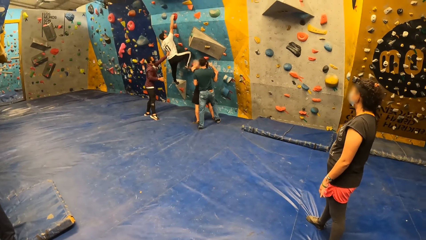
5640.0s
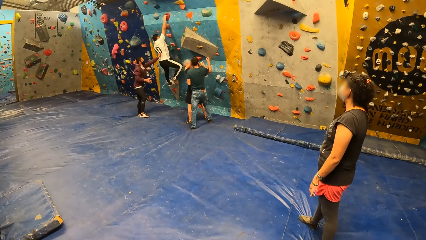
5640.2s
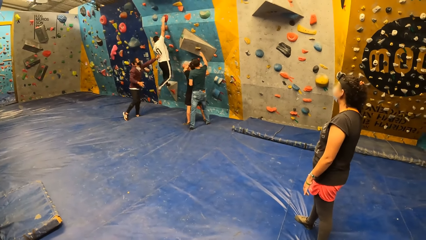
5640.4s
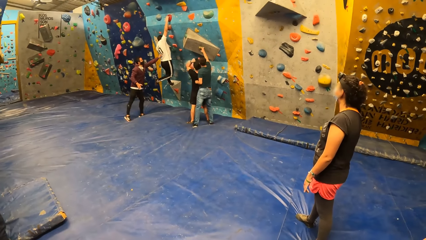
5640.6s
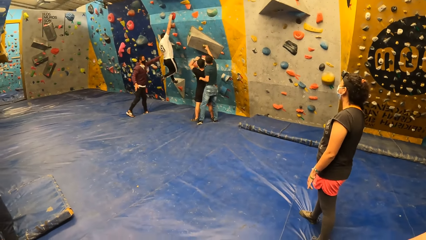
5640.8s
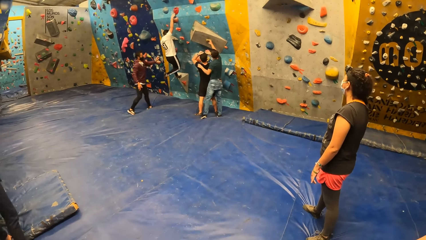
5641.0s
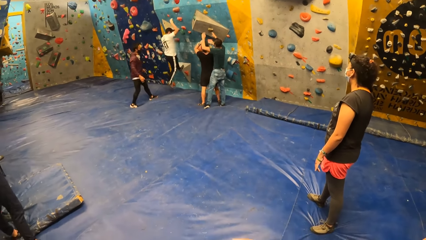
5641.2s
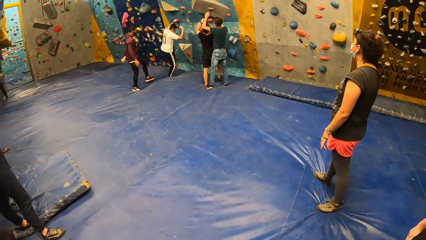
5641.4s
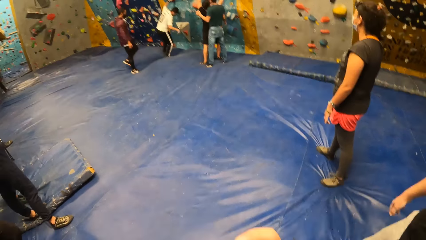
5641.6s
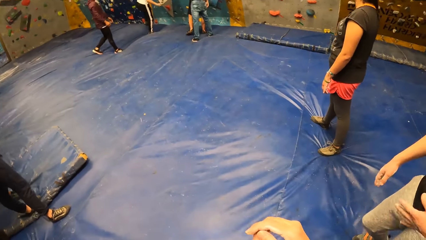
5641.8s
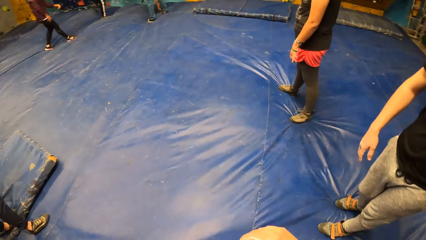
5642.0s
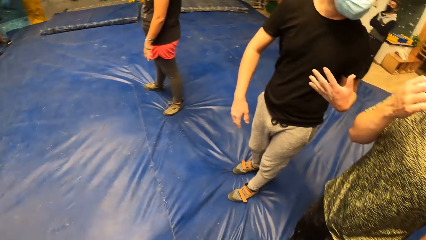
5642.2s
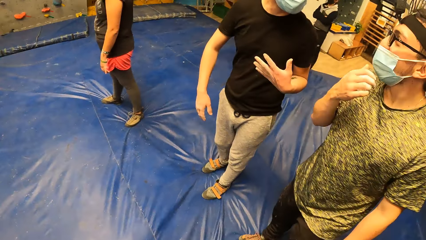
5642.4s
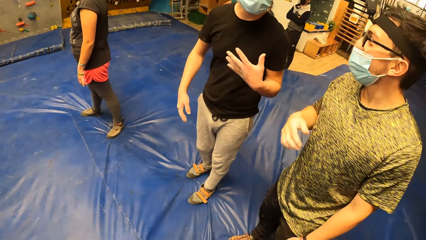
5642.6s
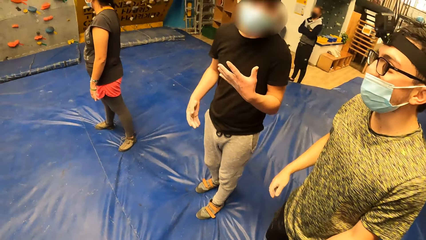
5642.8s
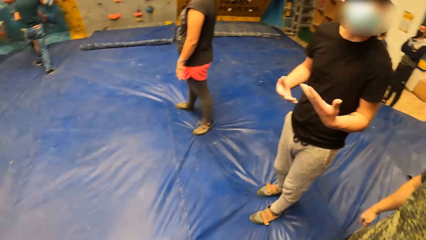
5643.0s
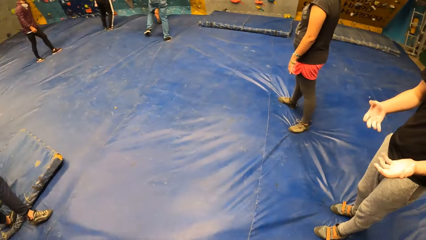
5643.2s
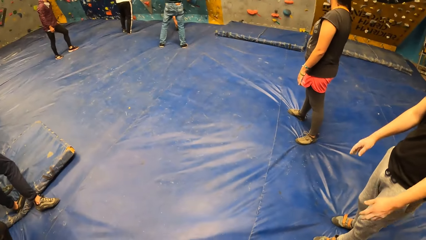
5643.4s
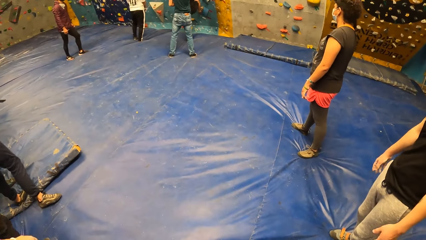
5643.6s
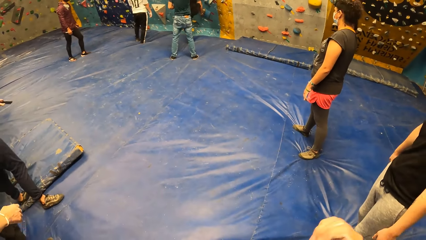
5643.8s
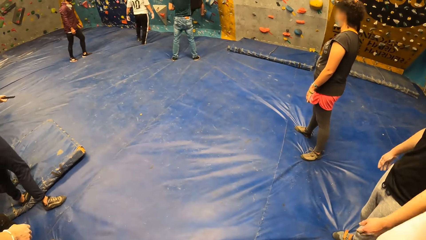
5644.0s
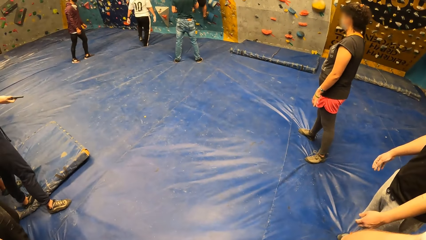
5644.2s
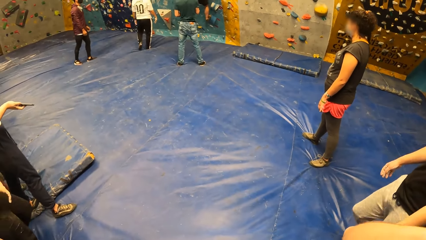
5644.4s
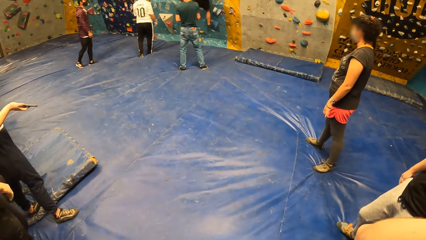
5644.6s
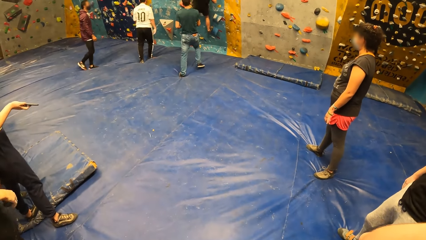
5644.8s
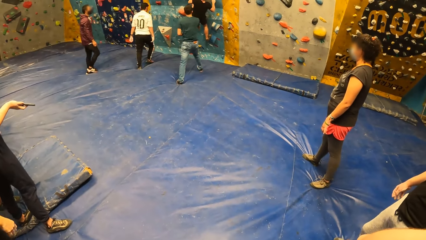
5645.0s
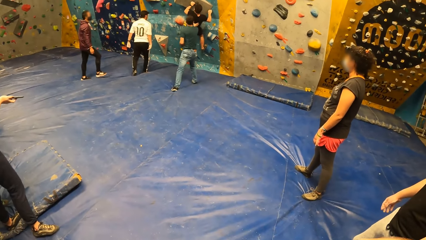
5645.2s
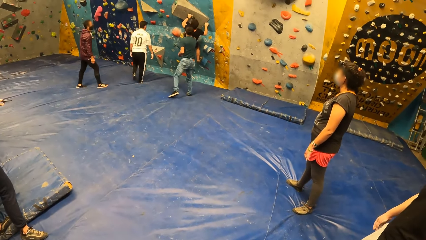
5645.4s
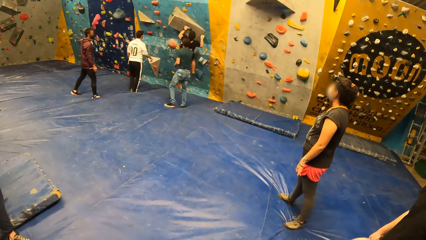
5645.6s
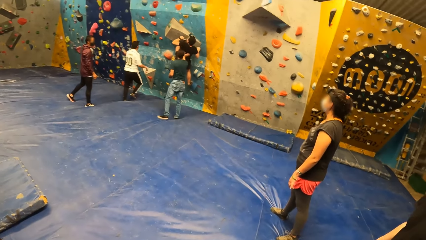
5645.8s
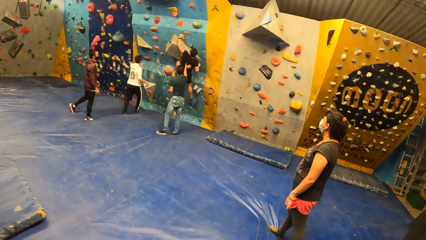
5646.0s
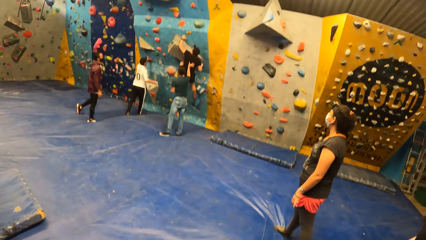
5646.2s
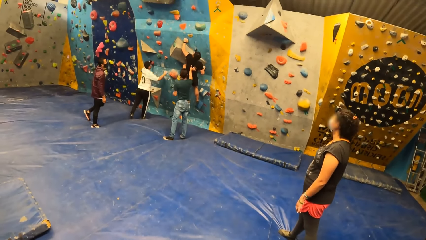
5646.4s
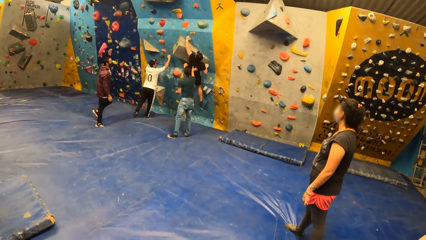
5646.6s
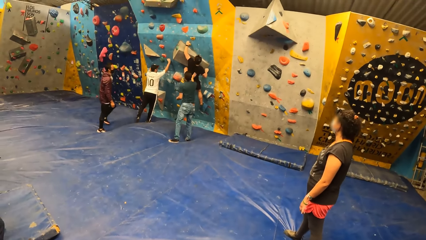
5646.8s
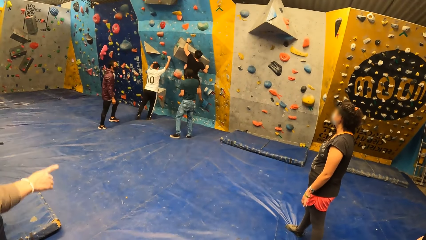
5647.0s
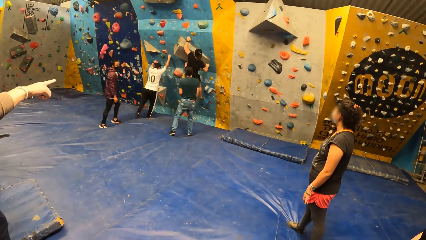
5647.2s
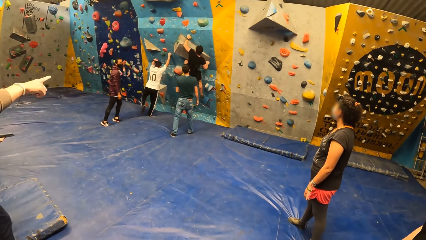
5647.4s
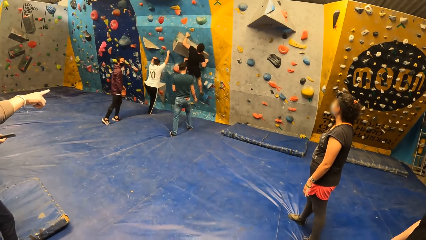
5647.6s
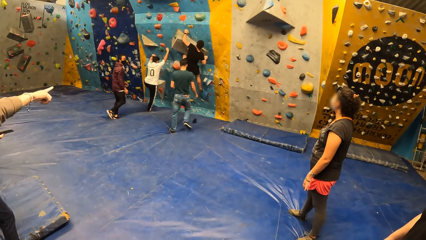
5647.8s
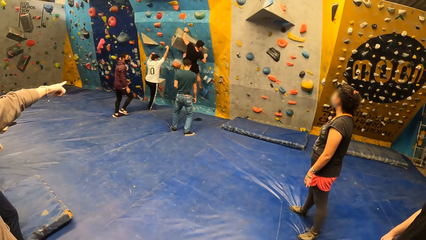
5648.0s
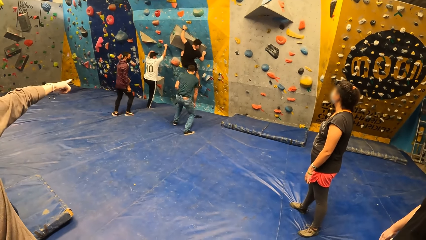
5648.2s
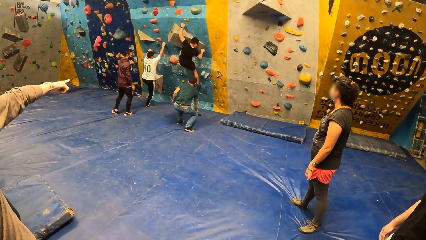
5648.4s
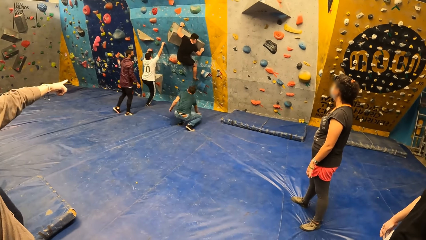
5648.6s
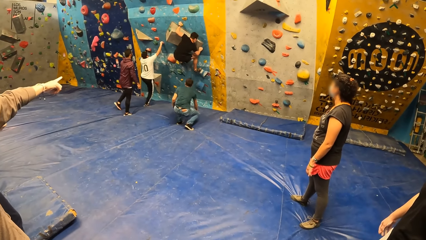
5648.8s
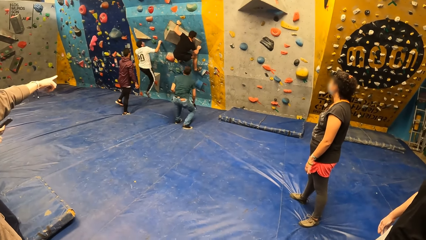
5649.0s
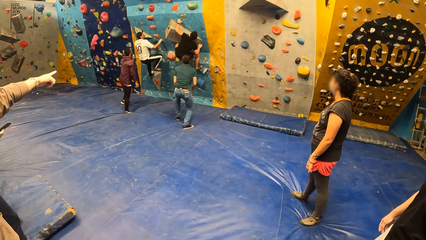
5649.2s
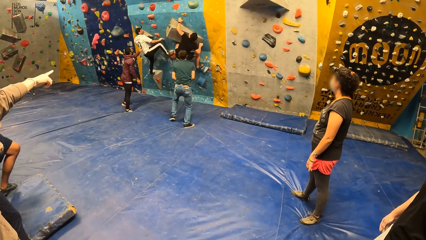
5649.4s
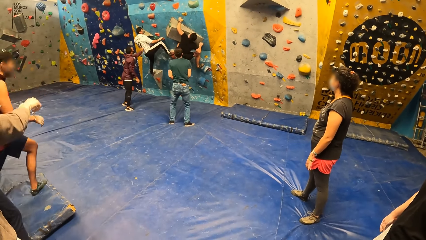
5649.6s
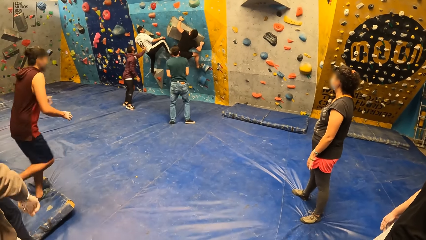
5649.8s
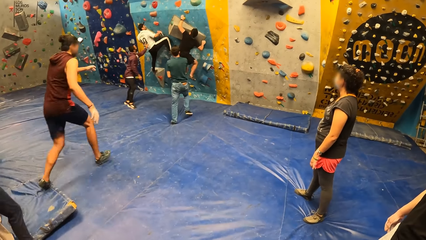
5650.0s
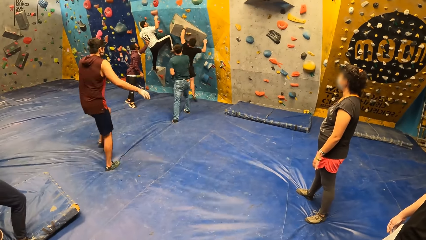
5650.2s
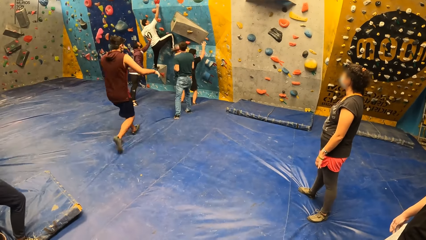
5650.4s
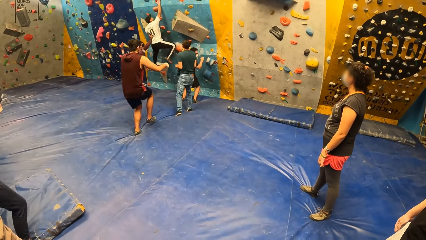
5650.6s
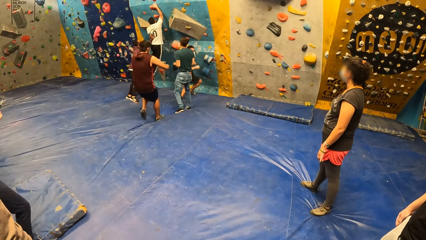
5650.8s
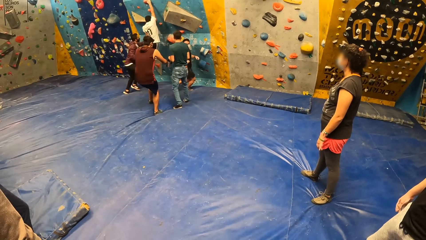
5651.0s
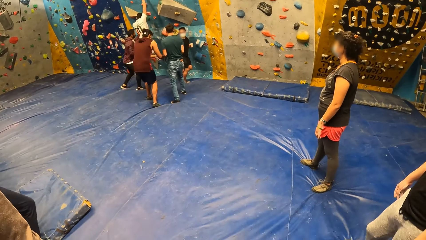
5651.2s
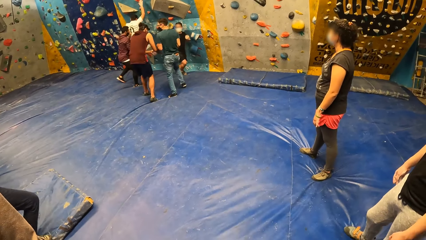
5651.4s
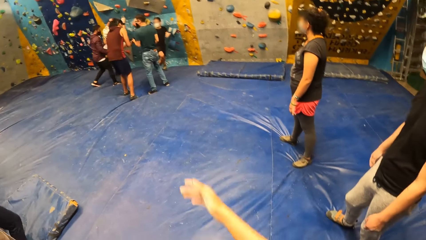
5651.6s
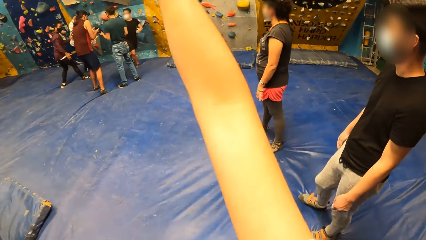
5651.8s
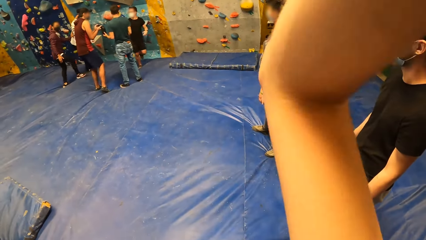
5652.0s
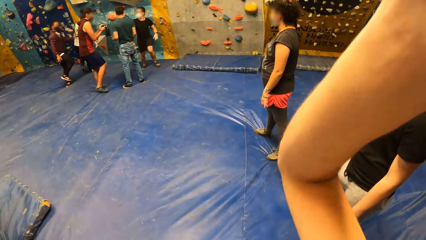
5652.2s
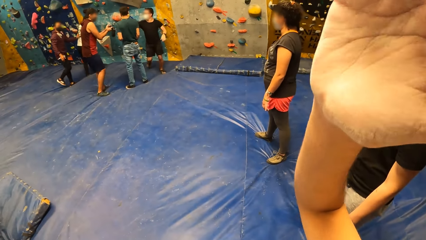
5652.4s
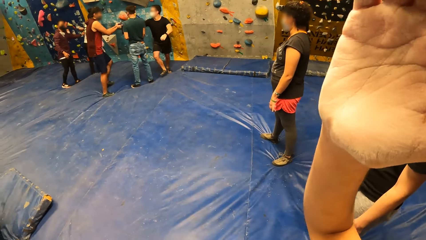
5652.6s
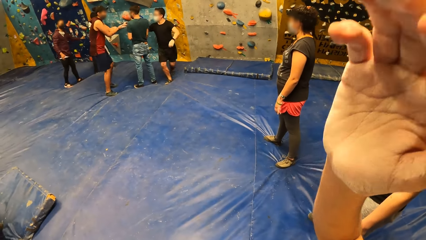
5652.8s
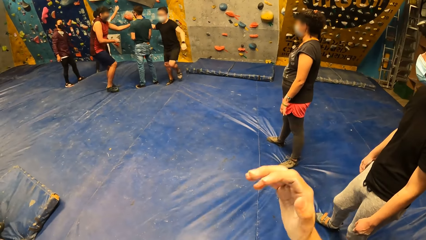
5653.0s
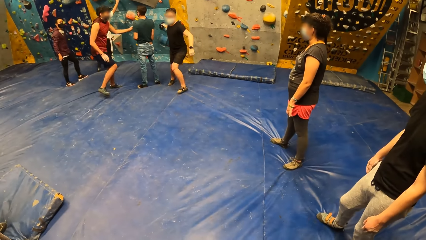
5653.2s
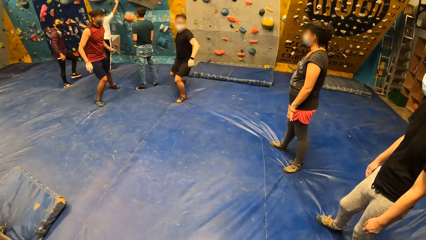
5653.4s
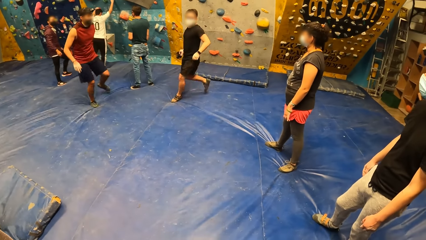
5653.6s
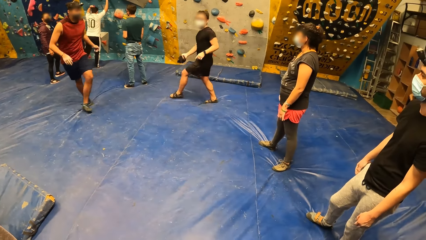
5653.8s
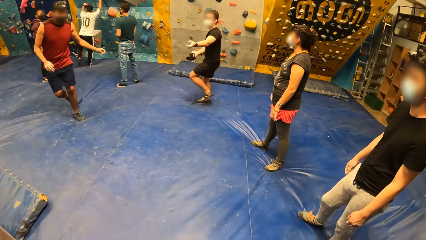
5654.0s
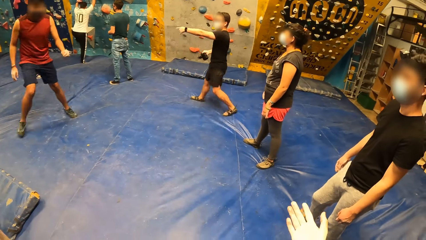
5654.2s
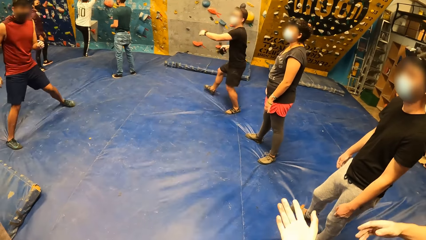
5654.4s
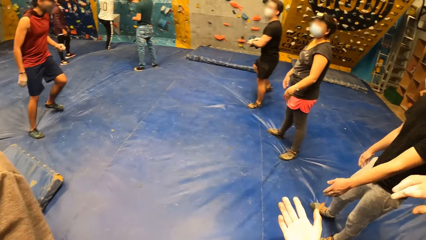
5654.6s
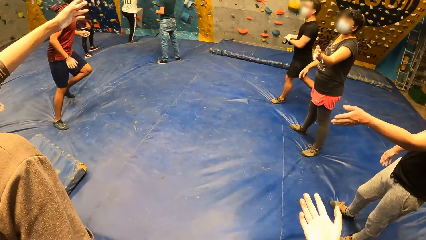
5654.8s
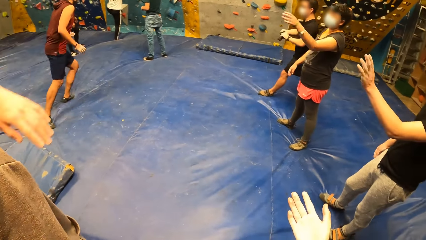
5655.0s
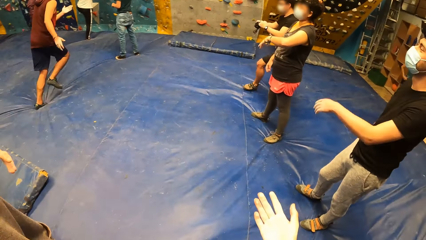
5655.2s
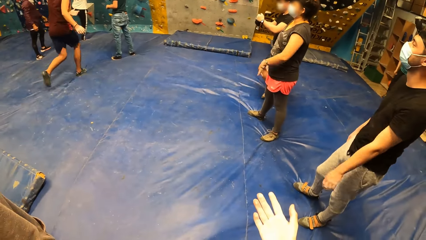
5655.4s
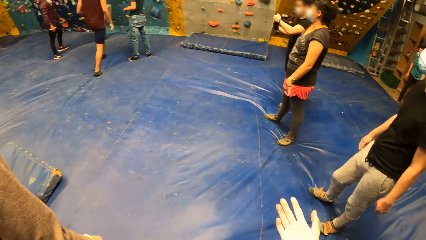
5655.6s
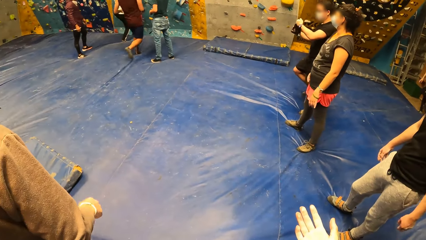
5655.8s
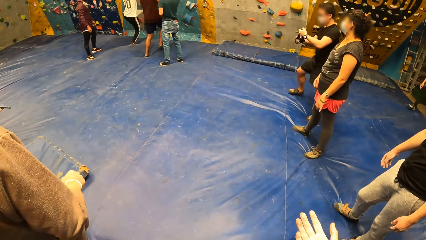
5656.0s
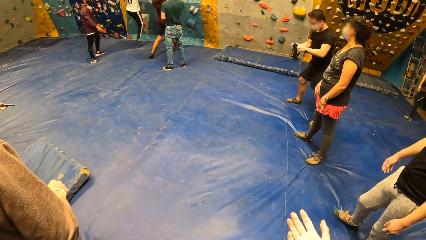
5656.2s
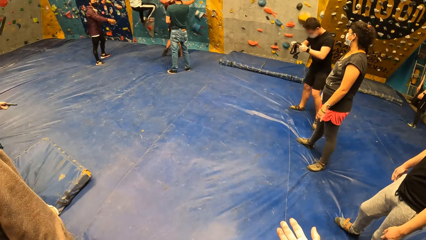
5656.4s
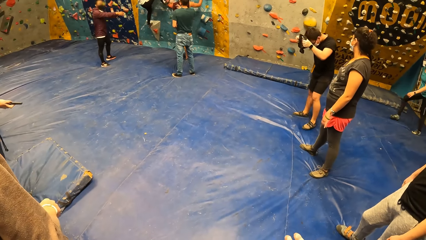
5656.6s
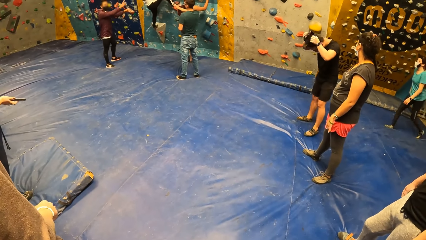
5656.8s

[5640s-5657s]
The camera wearer moves their hands. They look around the room. They move their hand. They look around the room. They move their hand. They look around the room. They move their hand.
